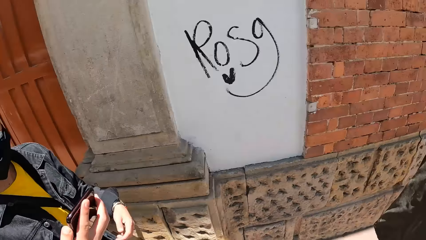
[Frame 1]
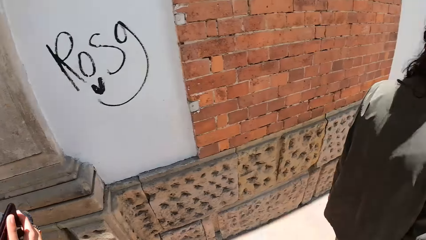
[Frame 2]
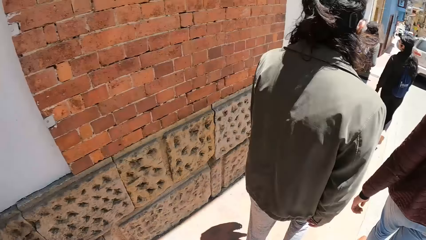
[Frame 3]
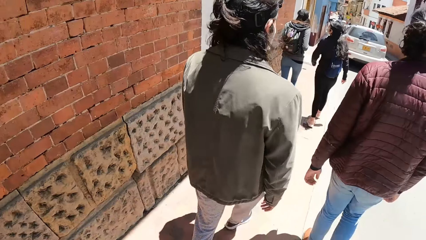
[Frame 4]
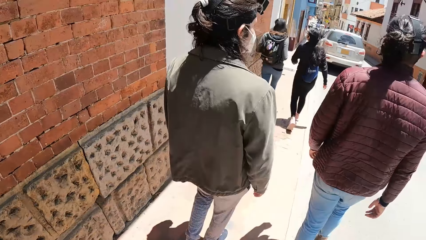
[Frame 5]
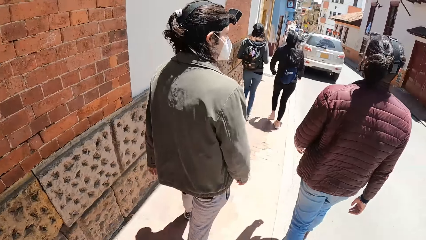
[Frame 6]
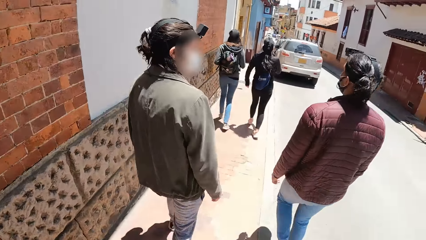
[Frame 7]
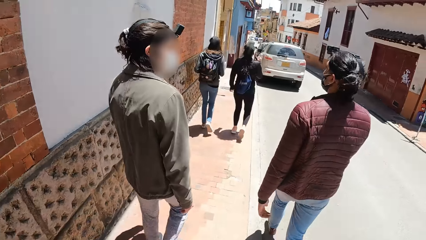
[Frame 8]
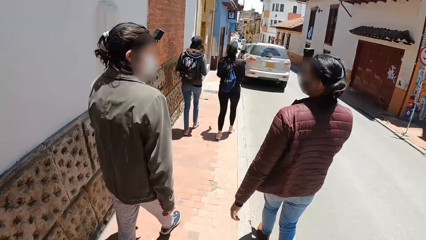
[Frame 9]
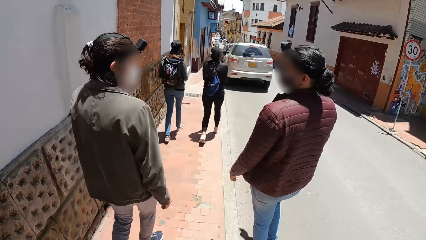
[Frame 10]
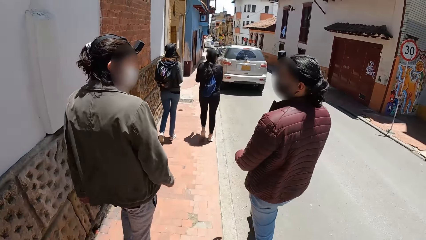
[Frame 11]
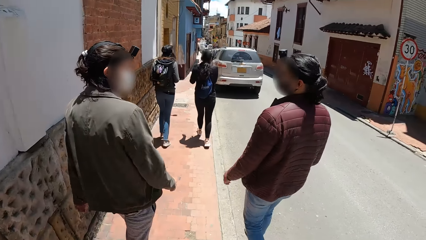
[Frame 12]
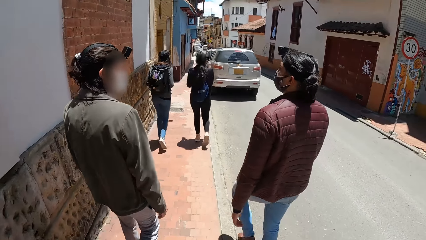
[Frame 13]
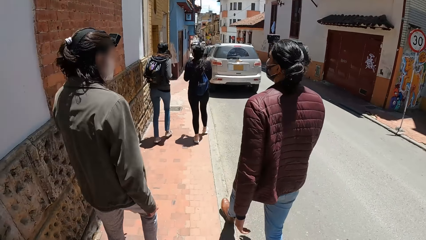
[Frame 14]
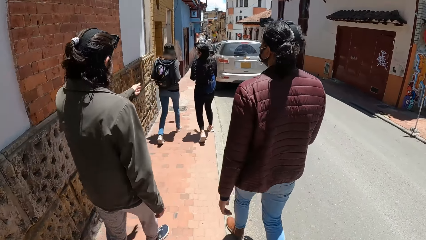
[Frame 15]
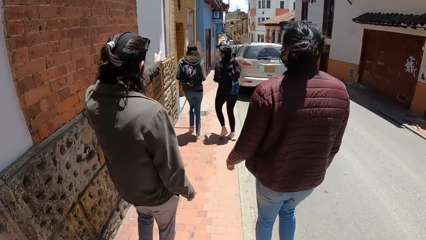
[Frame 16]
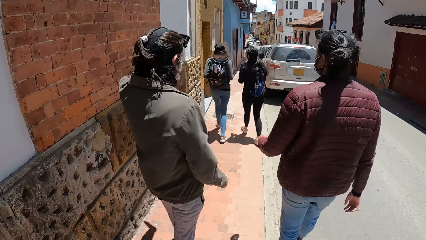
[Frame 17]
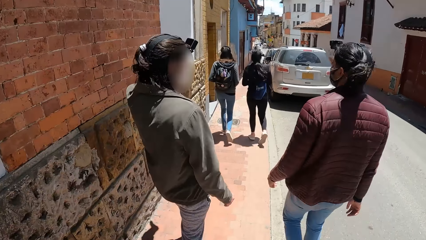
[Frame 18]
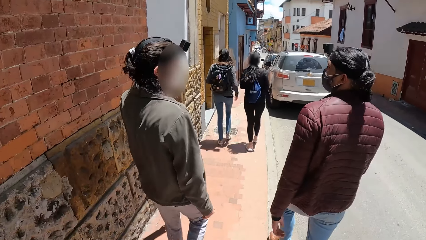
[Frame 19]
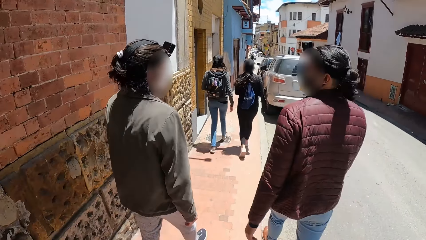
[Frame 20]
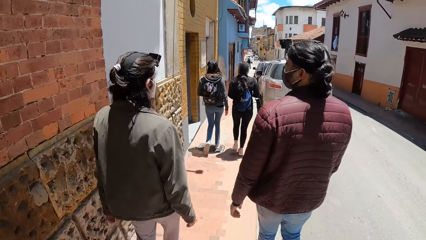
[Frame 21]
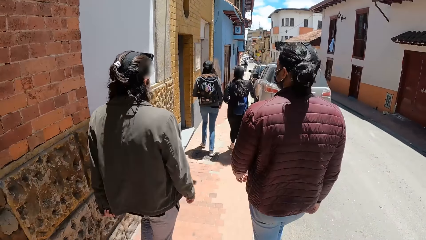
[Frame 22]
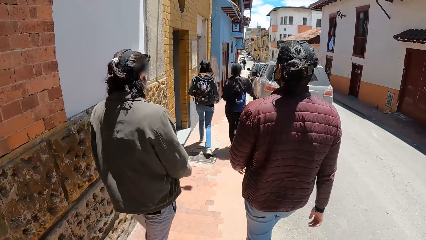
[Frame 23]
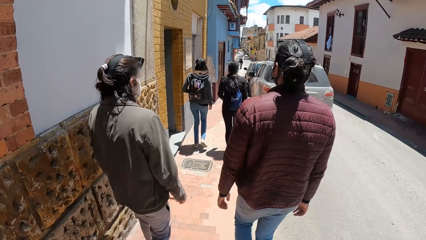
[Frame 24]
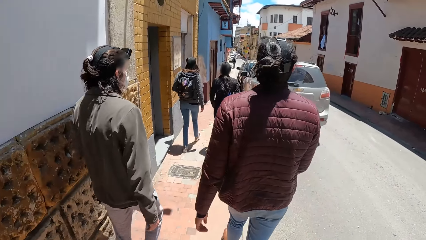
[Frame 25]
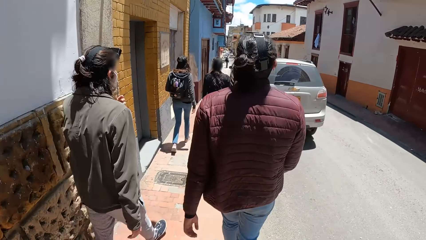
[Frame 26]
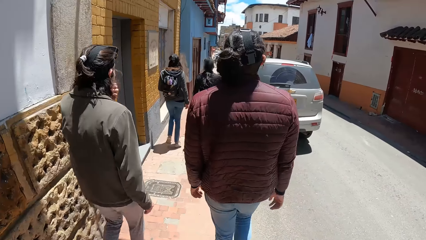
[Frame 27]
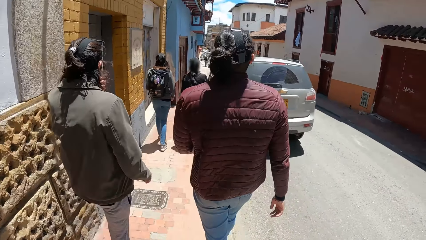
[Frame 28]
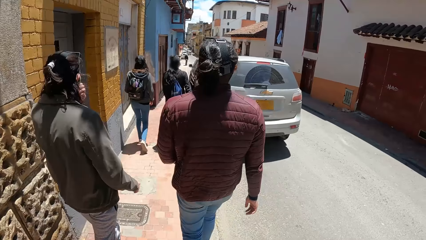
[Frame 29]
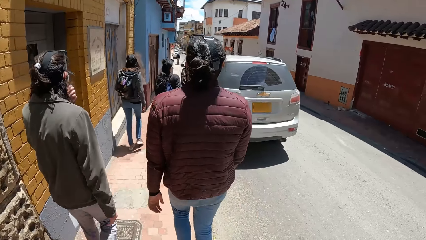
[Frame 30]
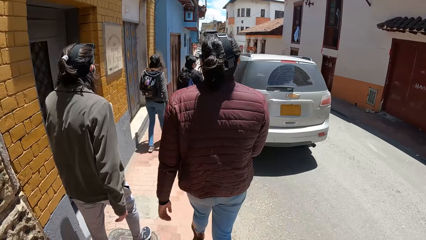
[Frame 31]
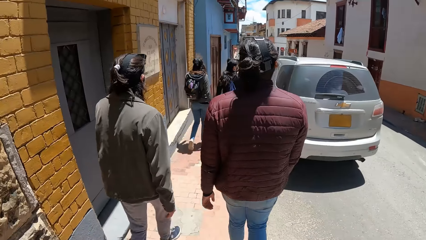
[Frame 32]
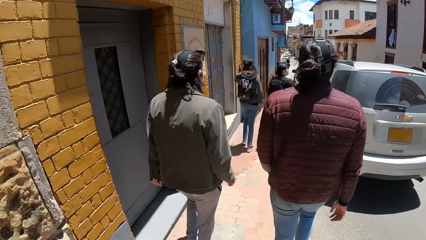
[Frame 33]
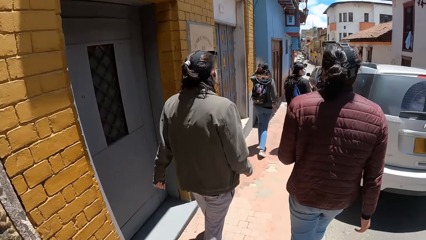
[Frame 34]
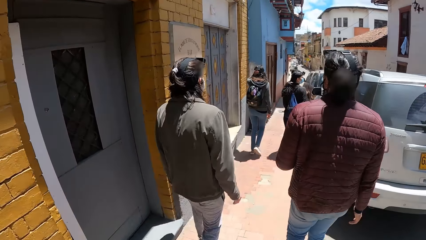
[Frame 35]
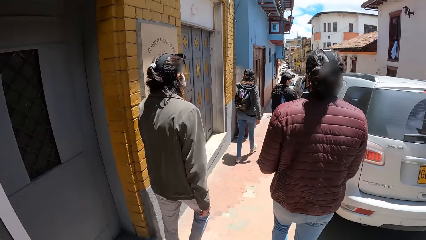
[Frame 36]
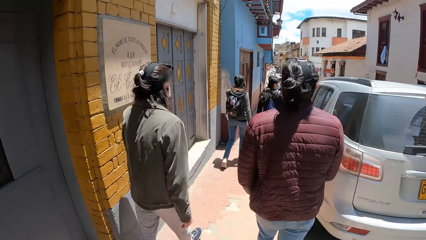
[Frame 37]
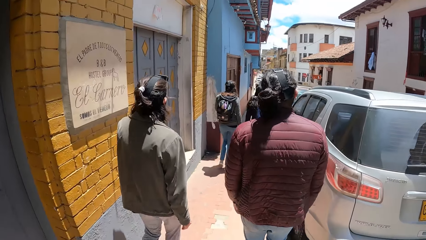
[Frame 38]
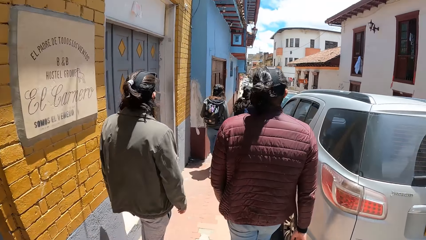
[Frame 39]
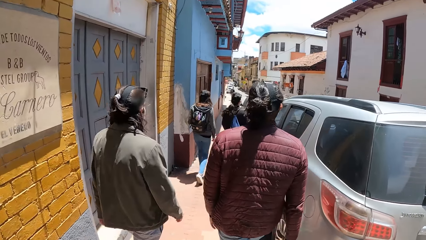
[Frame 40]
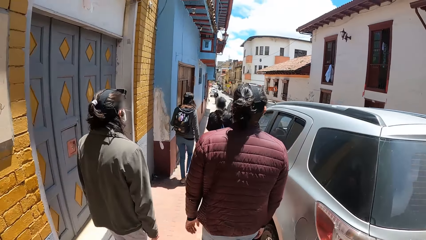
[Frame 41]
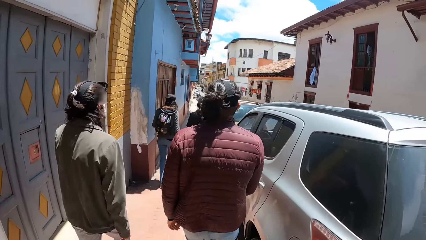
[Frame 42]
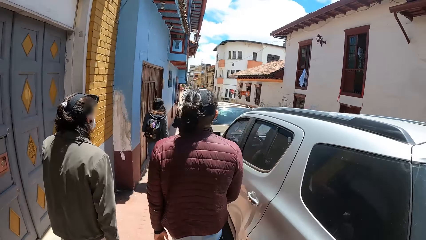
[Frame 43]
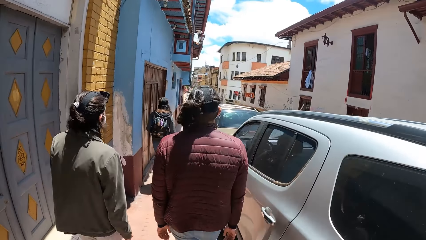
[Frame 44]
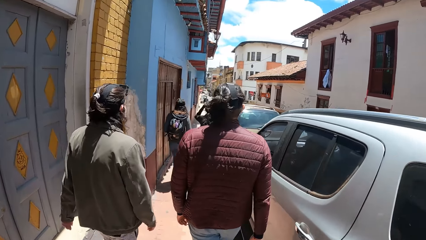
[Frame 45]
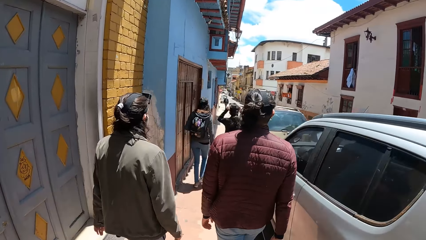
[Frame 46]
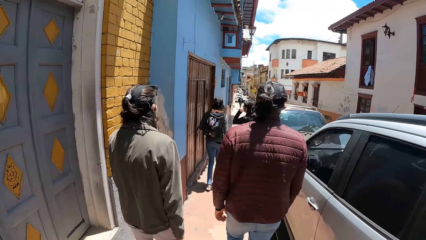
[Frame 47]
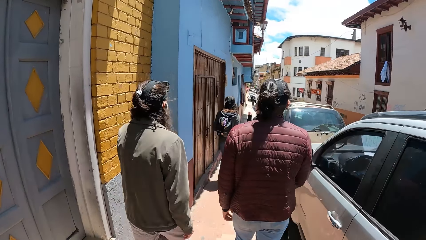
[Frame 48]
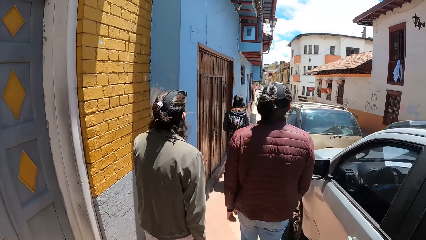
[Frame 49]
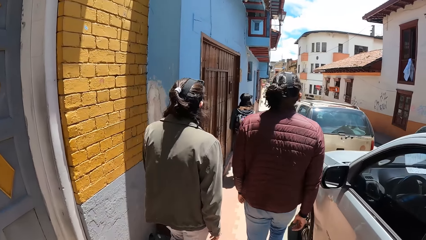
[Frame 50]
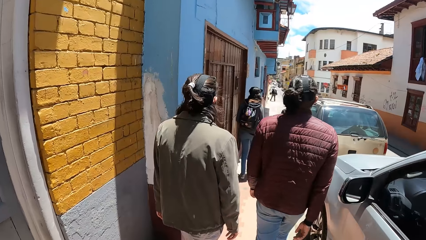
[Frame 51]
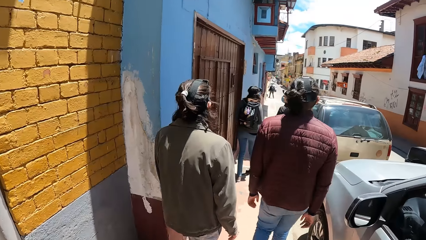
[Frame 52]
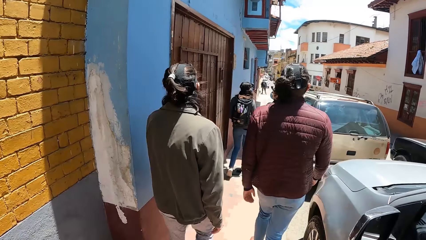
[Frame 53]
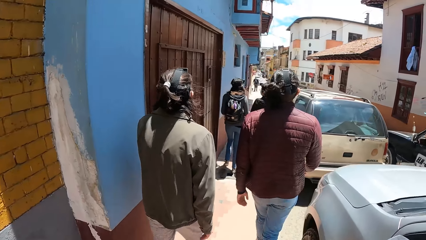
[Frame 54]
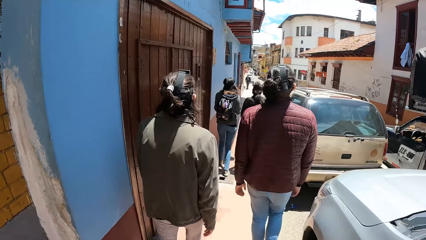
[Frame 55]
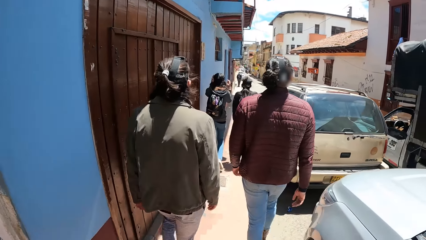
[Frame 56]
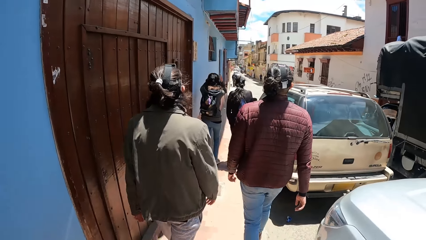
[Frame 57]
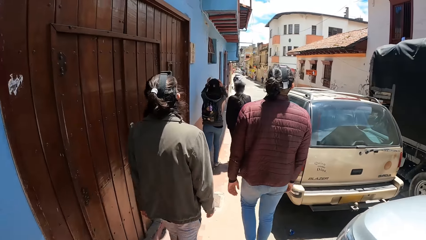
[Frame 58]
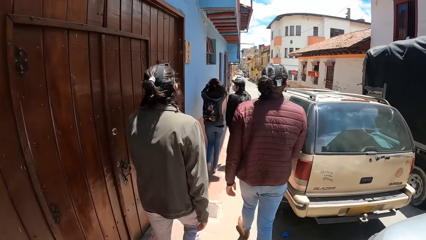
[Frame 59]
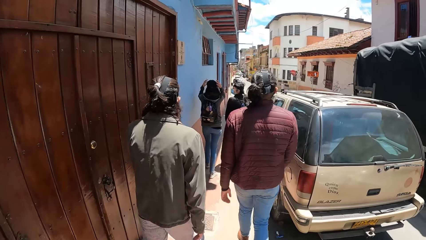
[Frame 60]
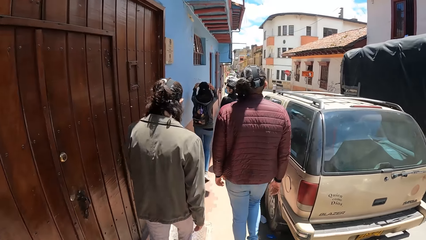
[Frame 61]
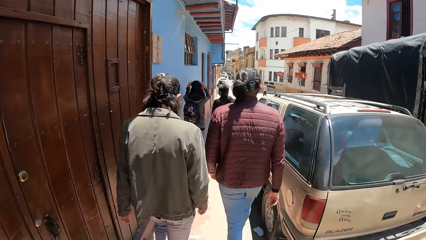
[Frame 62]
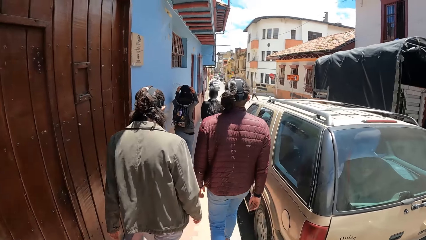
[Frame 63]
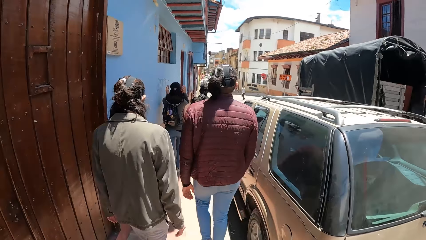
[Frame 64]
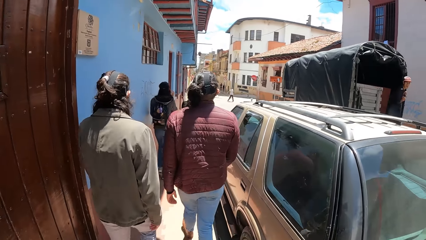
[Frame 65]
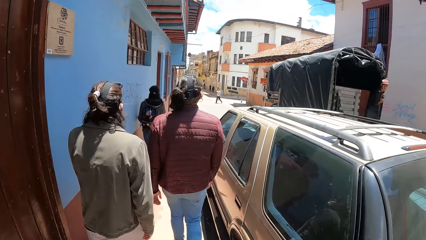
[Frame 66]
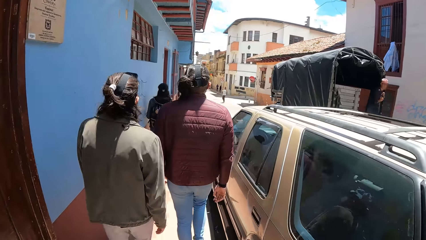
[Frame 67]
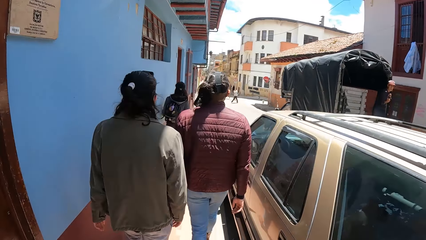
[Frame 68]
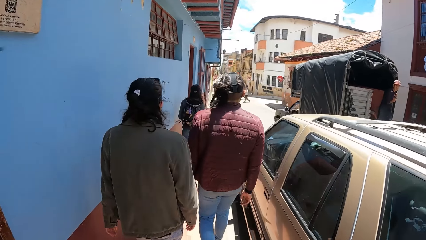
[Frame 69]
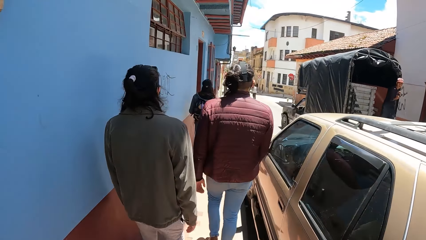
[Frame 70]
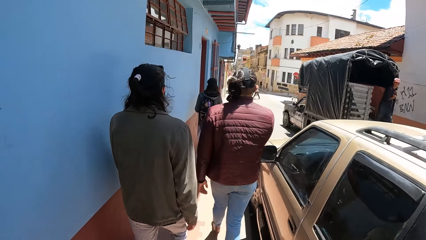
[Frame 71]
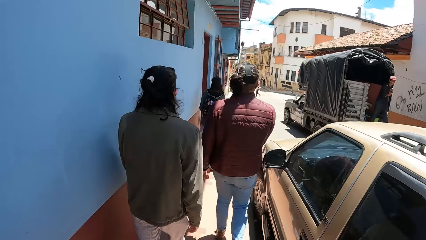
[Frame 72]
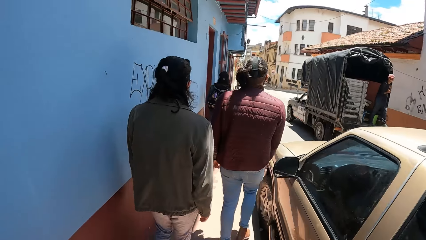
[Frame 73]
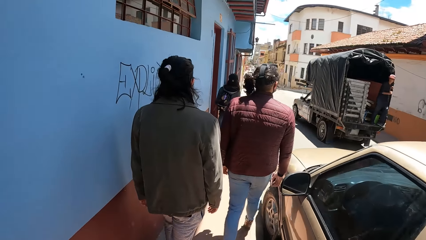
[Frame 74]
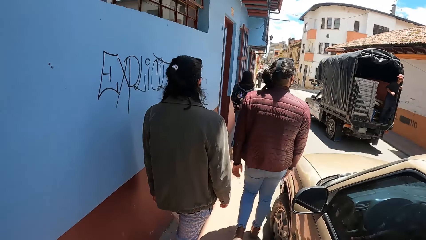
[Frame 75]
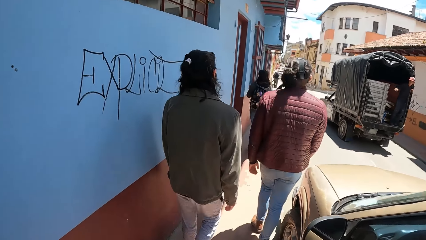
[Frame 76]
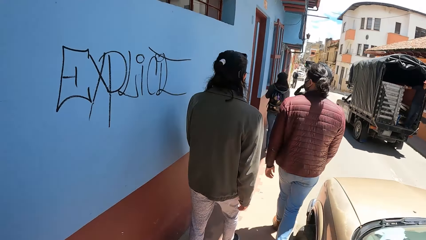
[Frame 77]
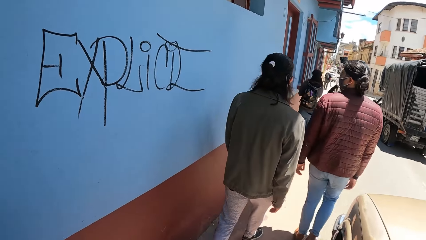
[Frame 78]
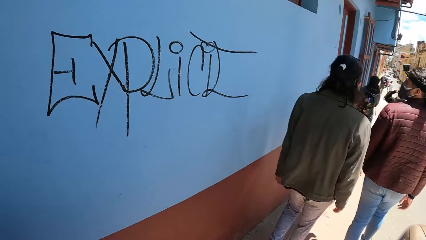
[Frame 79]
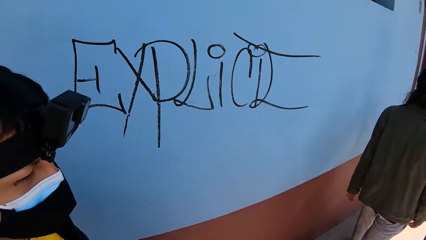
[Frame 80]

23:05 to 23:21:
A man holds a mobile phone with his right hand. A woman interacts with another woman. The camera wearer walks on the road. Another man interacts with a third man. The second man adjusts the facemask on his face with his left hand. A truck drives past the camera wearer.
